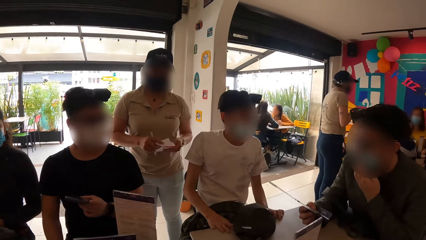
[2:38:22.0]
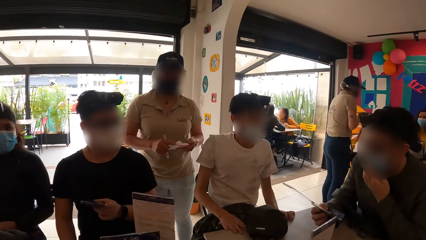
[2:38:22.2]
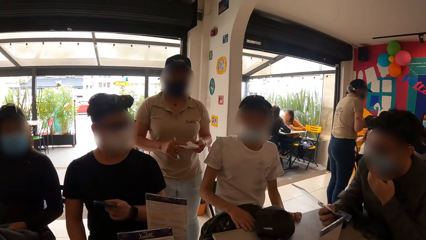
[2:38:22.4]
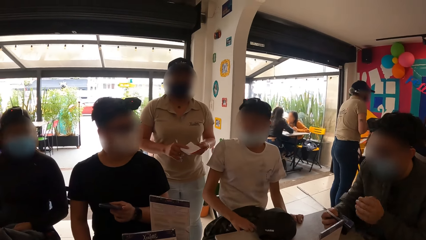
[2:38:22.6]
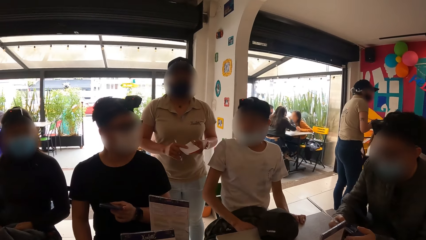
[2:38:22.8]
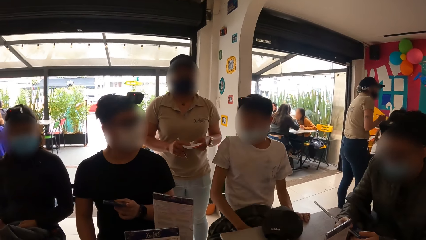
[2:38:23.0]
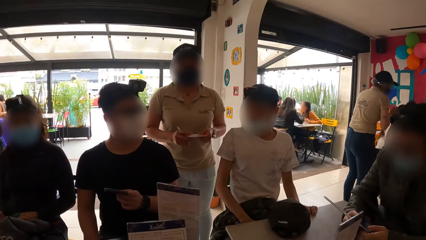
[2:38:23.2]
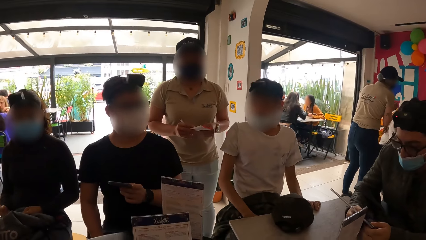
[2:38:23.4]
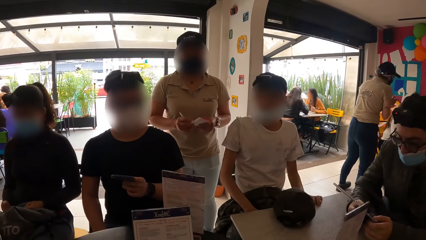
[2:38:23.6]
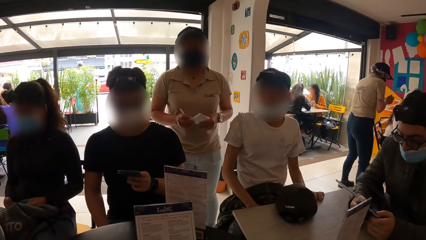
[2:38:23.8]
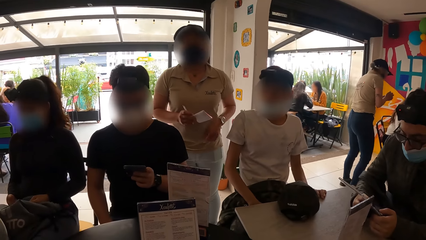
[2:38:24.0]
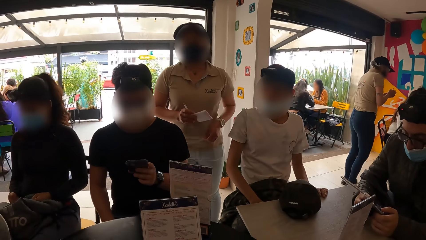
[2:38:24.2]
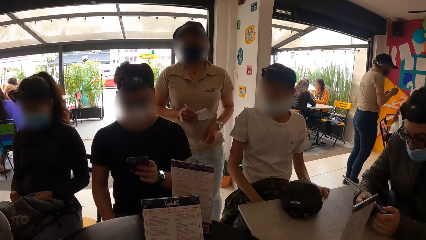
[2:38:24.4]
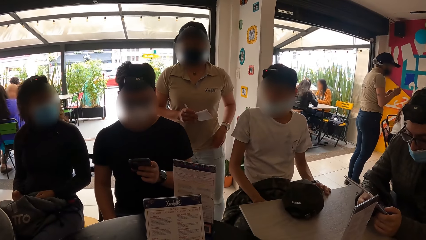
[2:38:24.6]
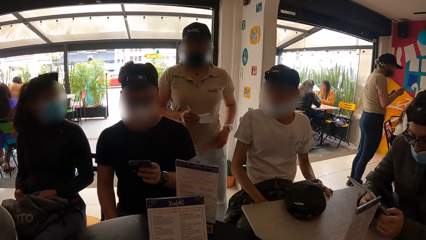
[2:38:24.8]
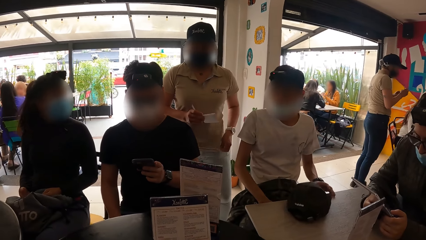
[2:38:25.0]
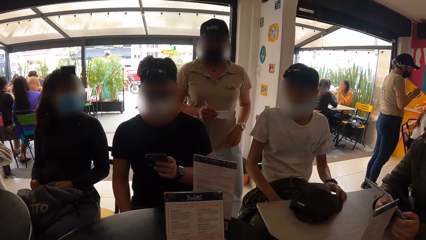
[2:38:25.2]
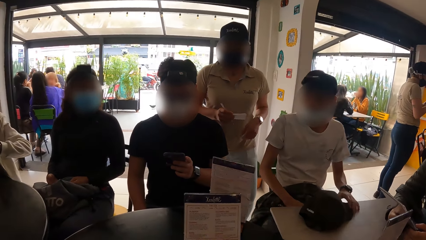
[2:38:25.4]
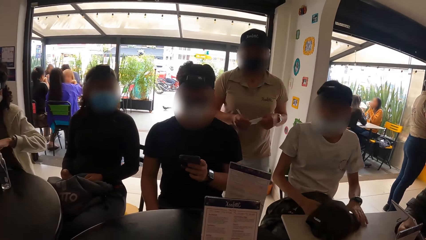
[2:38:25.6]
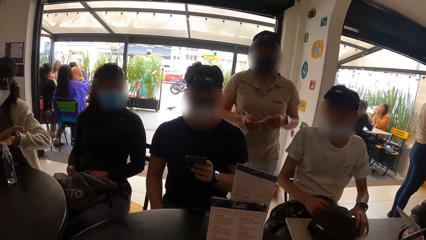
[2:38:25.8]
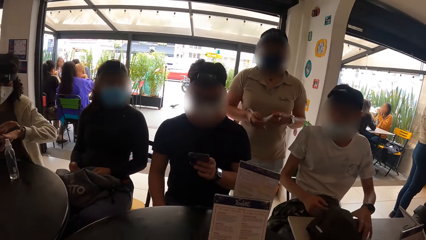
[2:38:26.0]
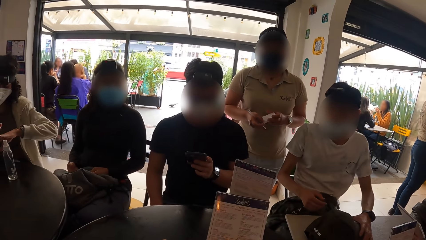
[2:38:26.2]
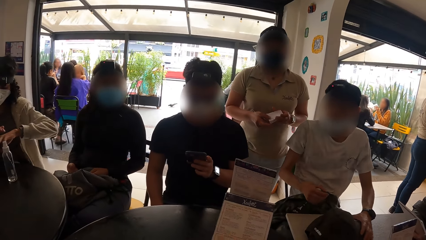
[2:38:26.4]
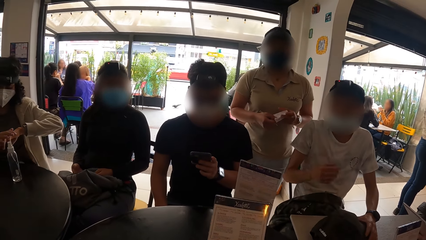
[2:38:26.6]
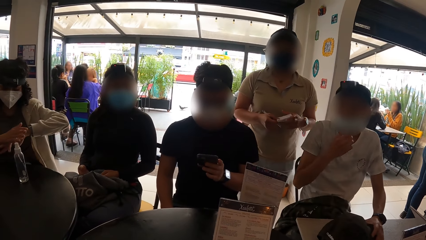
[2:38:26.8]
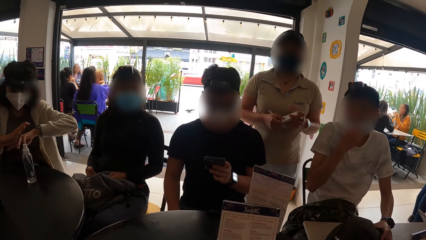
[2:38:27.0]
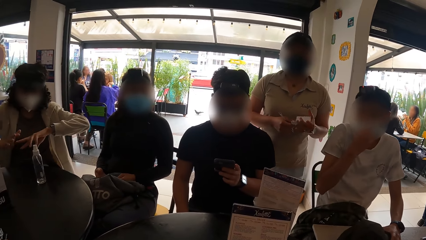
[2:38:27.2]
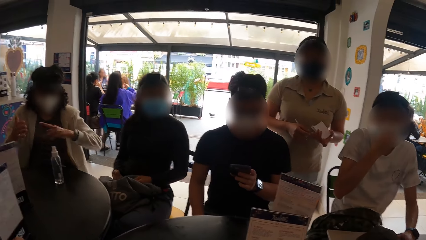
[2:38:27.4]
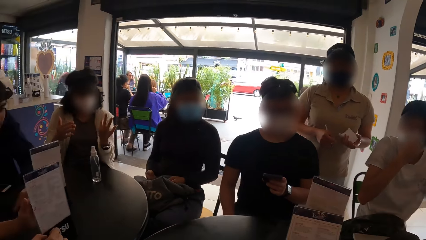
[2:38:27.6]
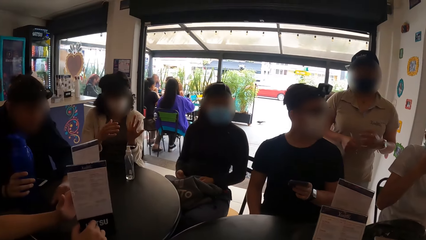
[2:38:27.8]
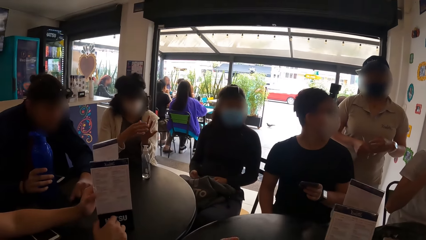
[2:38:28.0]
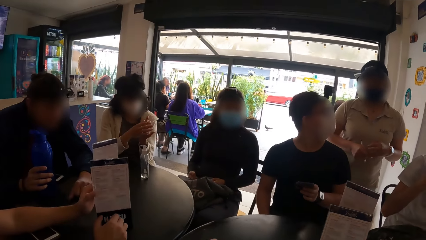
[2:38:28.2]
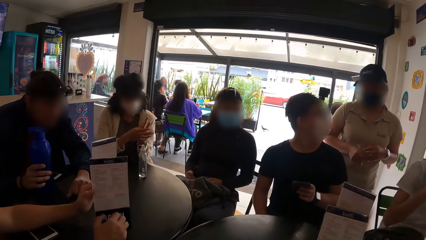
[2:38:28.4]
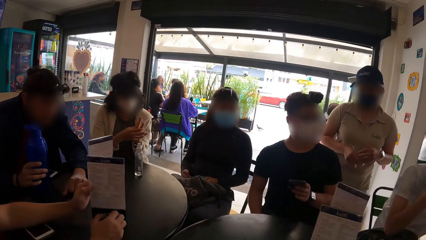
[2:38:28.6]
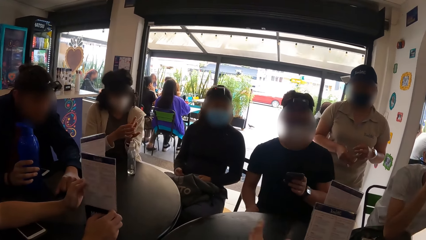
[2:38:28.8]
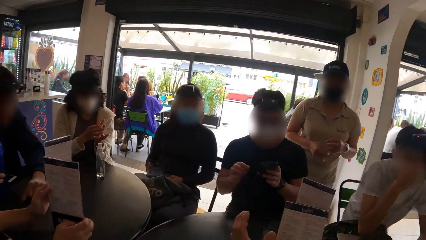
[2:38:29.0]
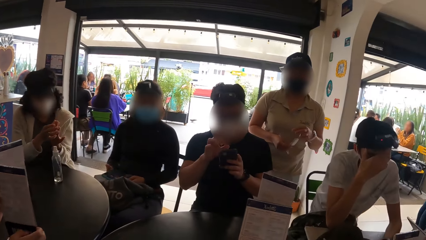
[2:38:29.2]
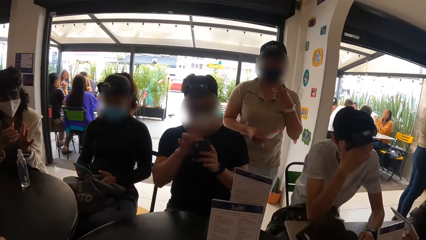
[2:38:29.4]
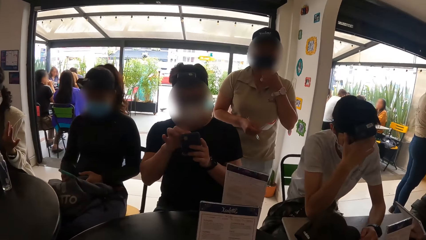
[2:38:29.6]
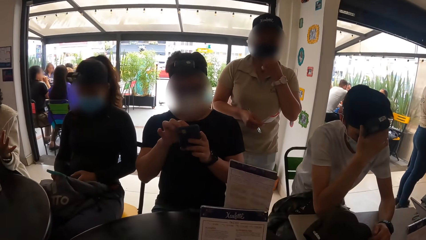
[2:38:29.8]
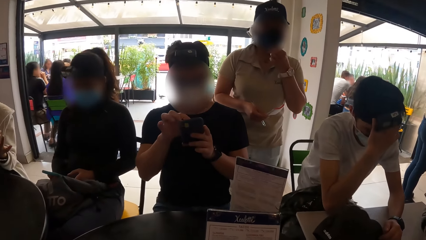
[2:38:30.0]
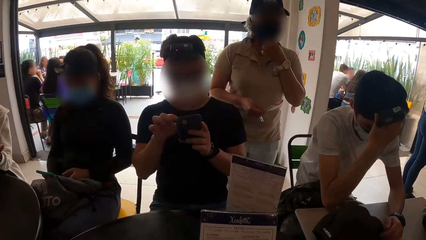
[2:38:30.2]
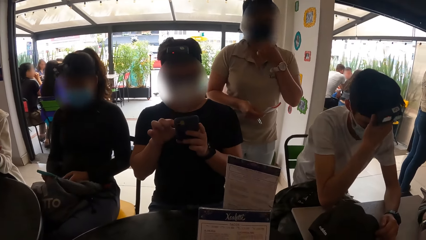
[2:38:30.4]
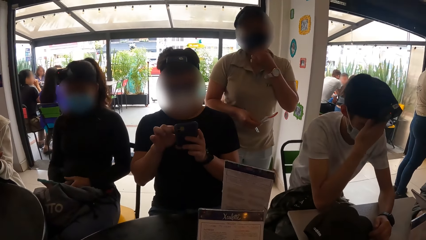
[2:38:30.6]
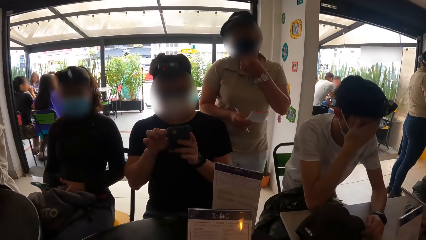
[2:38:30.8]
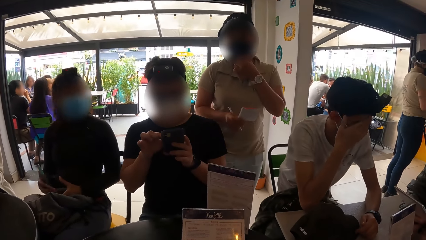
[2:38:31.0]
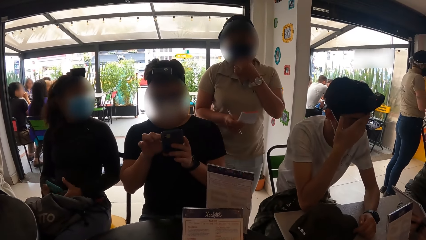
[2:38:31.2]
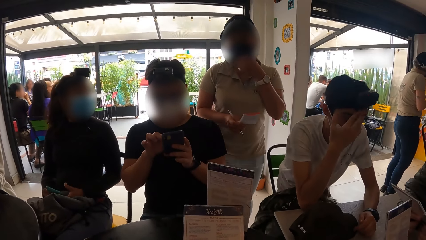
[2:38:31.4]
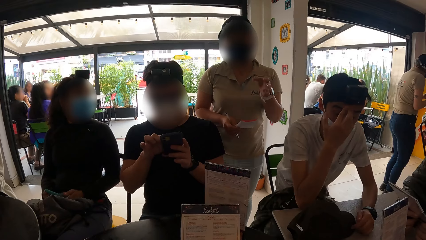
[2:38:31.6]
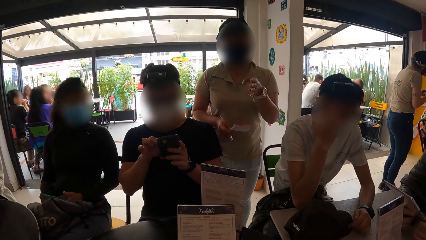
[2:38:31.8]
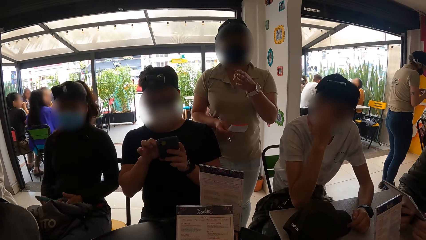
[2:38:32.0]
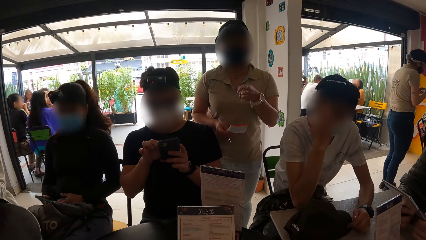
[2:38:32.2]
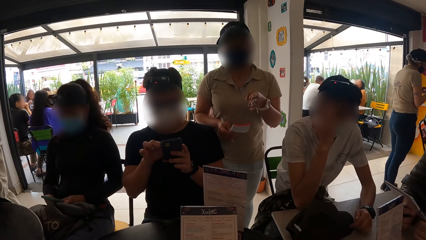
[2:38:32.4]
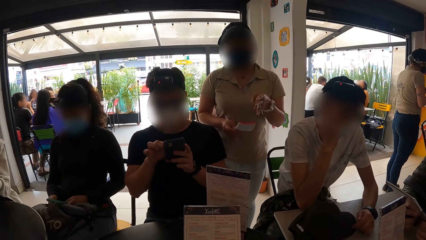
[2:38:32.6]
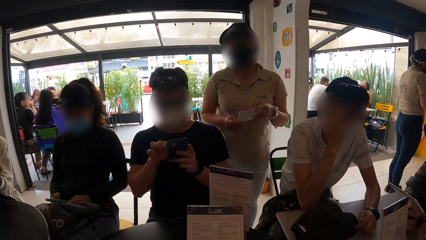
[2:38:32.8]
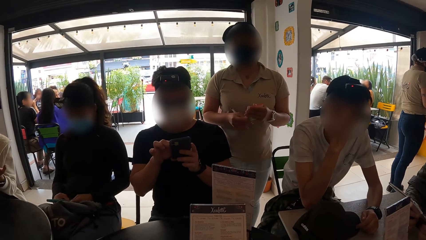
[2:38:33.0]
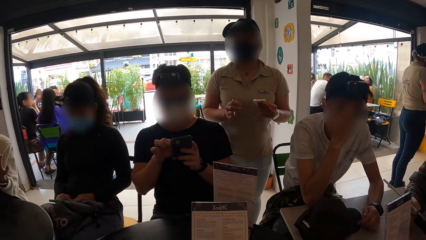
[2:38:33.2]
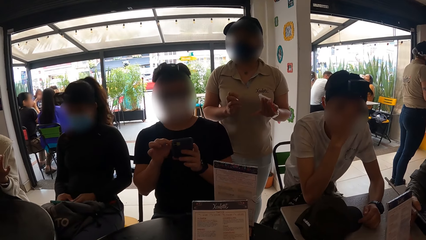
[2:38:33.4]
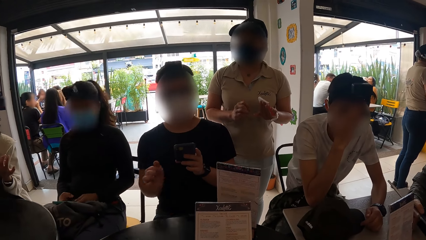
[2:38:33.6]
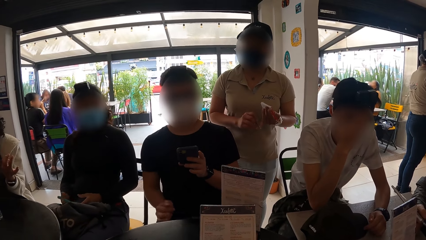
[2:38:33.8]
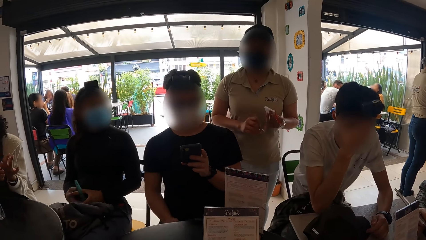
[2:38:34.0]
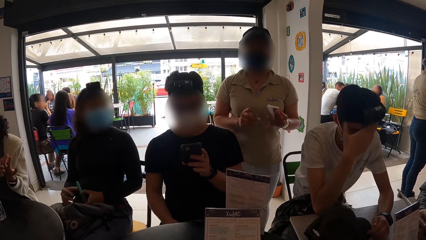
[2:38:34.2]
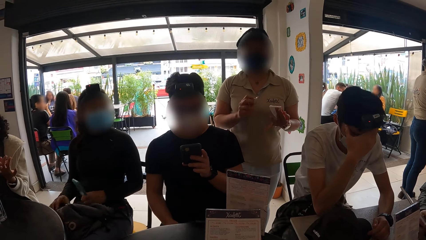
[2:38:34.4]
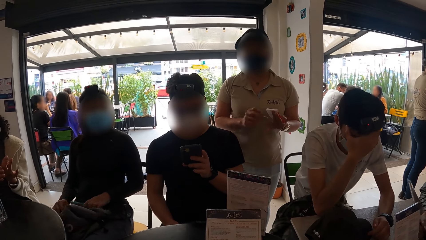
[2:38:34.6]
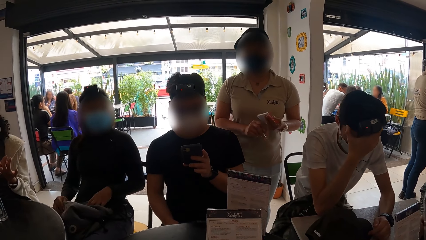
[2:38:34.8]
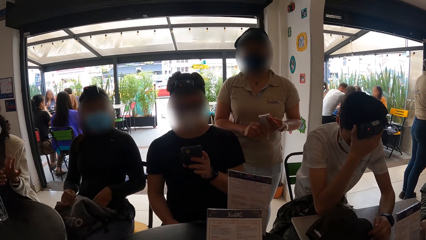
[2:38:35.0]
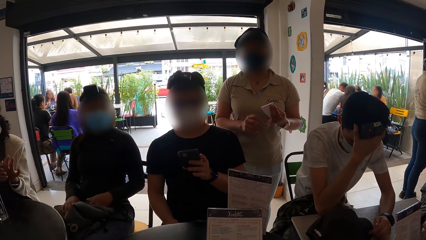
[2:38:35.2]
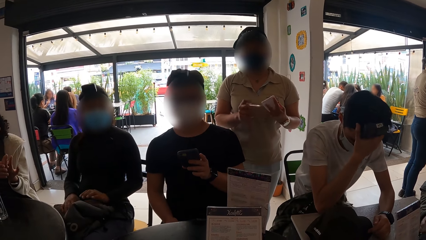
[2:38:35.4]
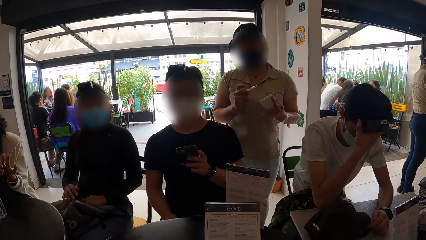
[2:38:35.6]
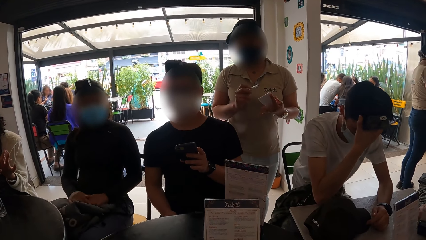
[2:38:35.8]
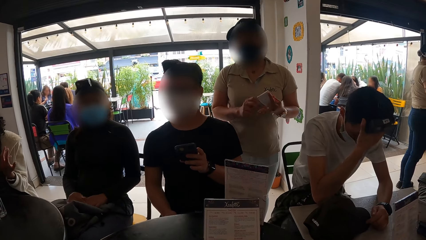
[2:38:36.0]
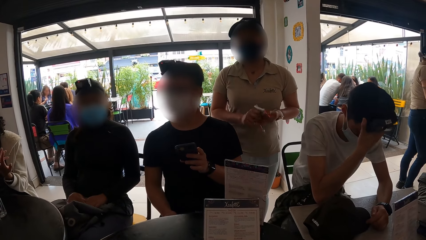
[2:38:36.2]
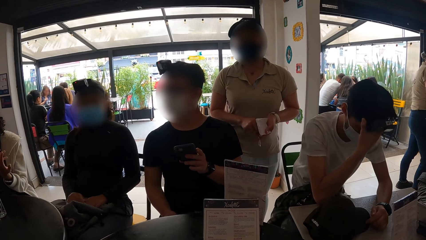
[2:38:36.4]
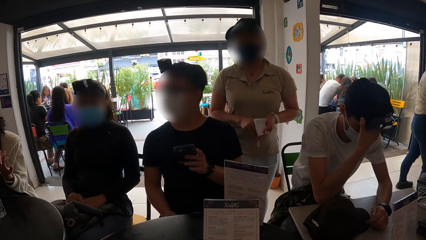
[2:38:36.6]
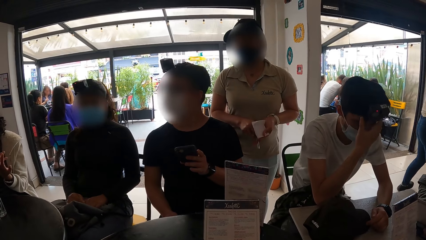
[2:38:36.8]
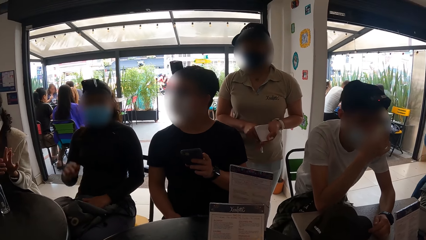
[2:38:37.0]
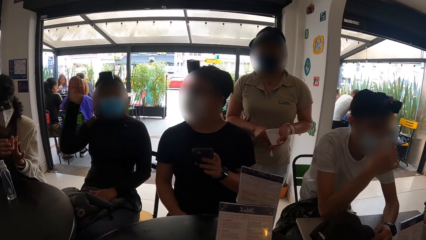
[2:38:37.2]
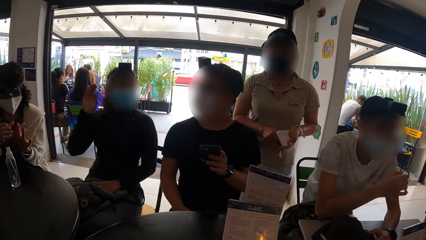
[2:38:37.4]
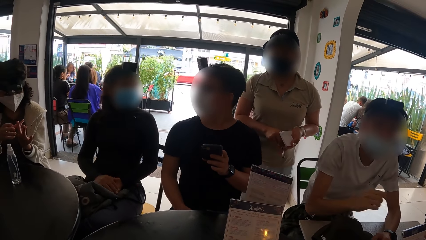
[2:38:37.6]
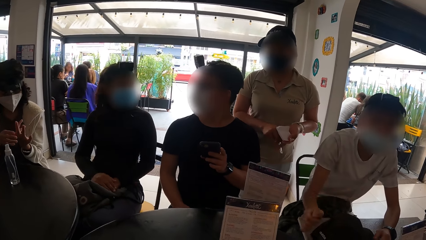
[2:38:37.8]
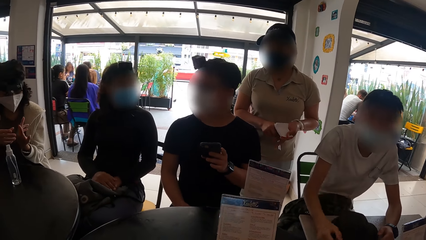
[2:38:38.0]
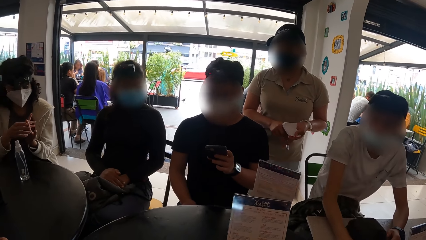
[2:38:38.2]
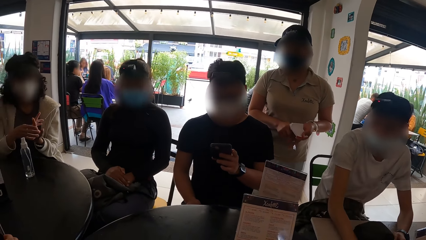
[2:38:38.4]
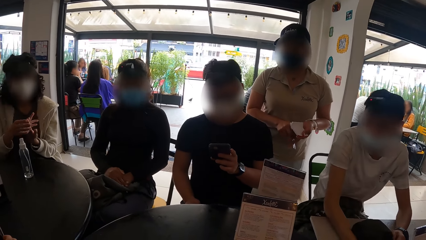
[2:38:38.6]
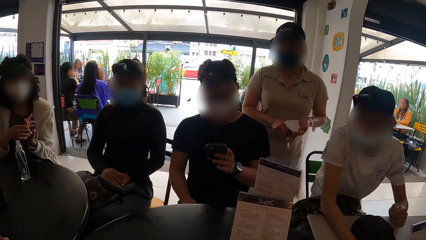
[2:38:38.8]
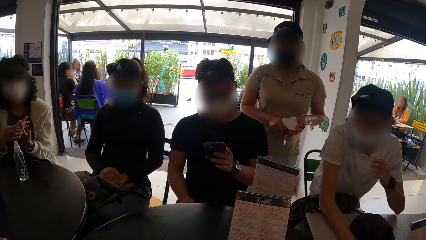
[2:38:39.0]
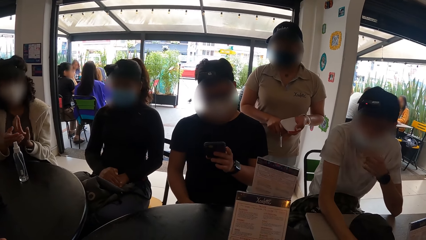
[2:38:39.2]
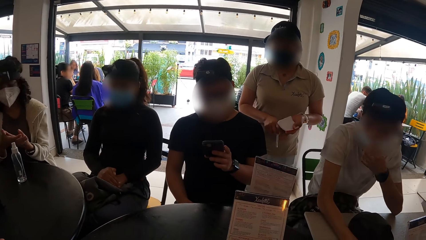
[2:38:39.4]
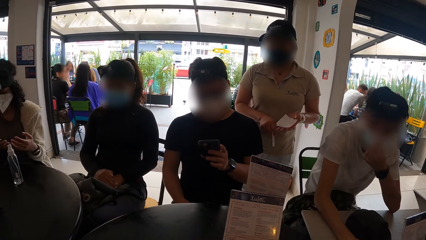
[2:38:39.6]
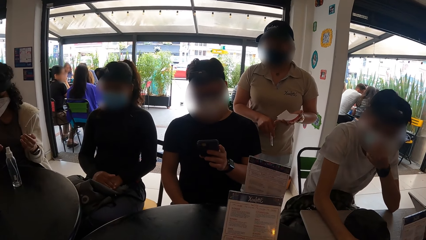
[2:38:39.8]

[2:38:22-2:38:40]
A woman holds a paper with both hands. The woman holds the paper with her left hand and a pen in her right hand. The woman holds the paper with her right hand. Another woman passes the mobile phone to her right hand from her left hand. The other woman puts the mobile phone into her bag. The other woman lifts her right hand up.
